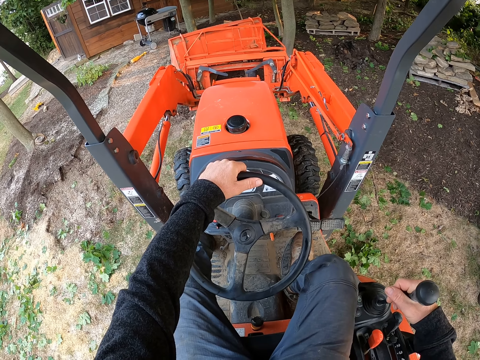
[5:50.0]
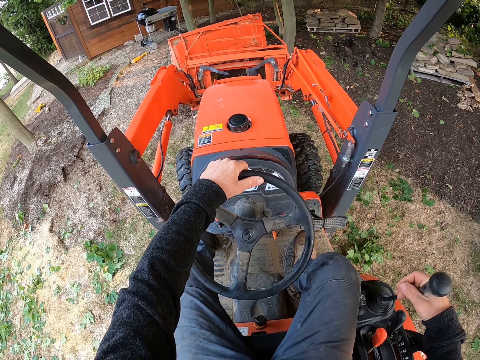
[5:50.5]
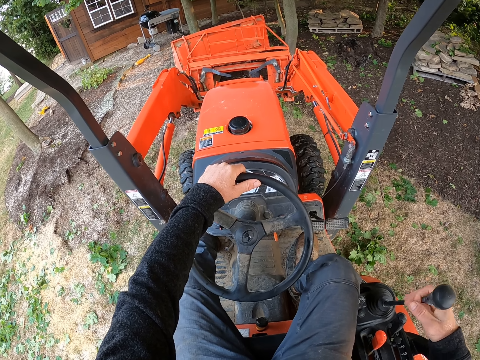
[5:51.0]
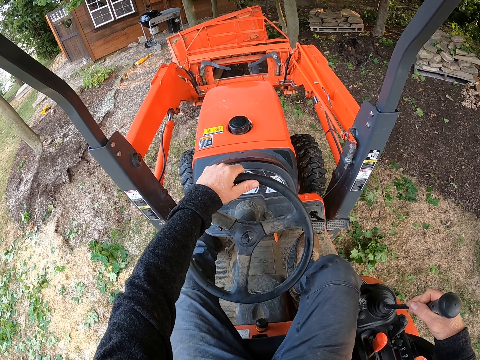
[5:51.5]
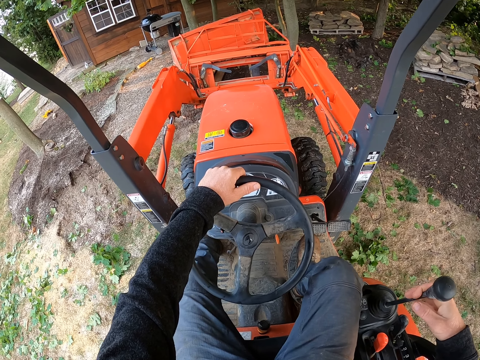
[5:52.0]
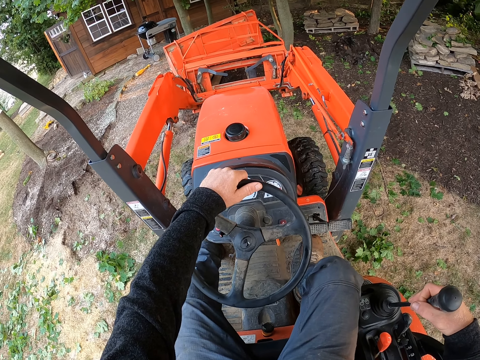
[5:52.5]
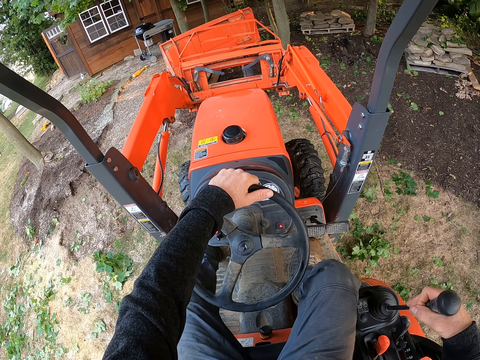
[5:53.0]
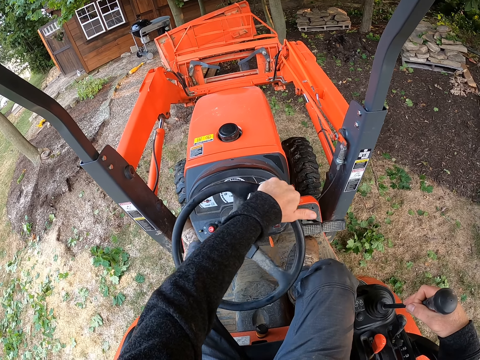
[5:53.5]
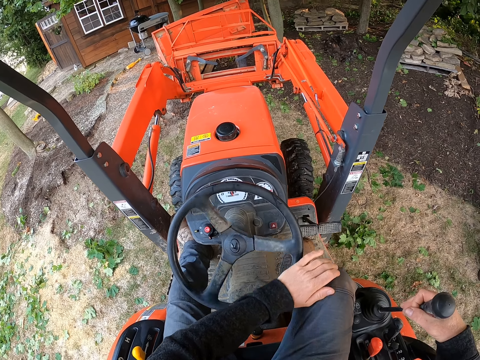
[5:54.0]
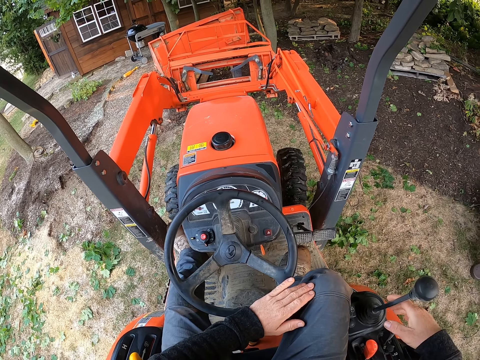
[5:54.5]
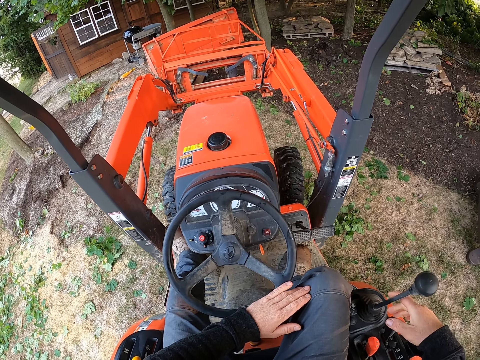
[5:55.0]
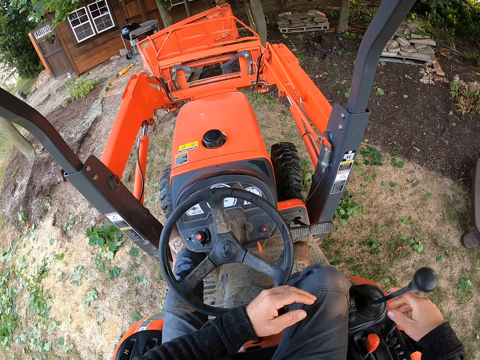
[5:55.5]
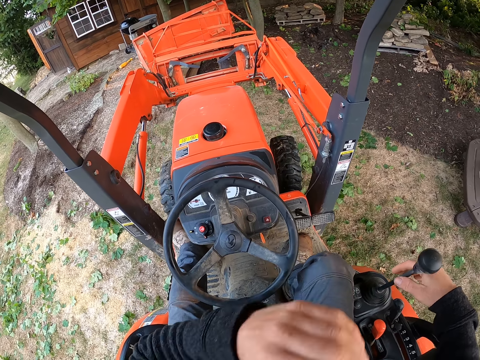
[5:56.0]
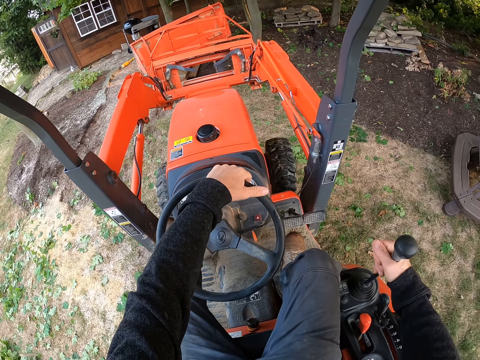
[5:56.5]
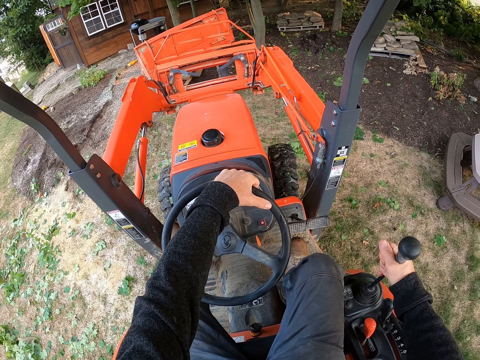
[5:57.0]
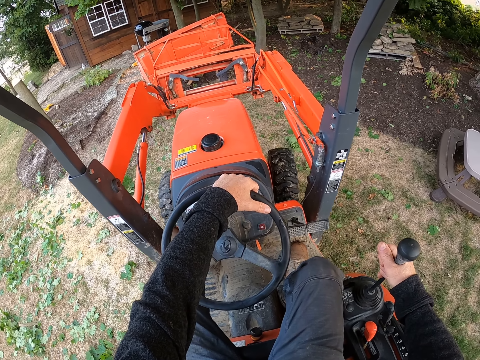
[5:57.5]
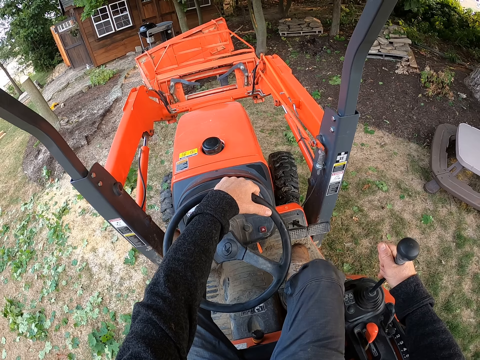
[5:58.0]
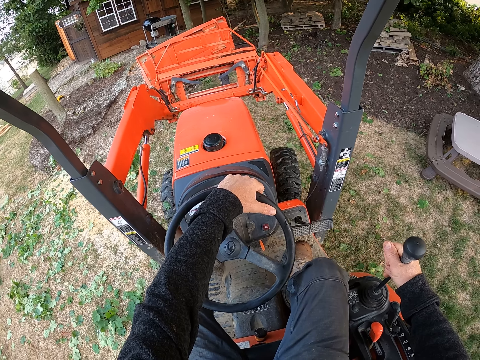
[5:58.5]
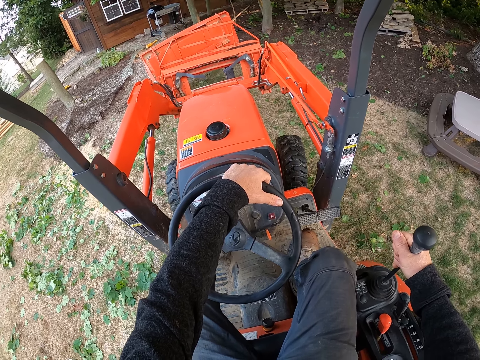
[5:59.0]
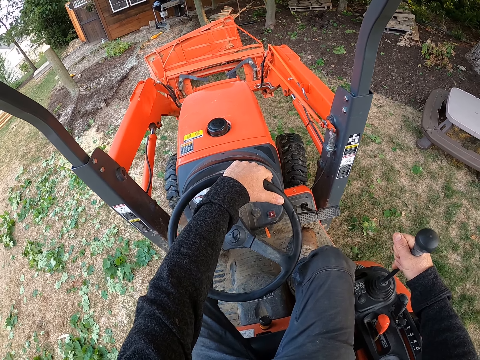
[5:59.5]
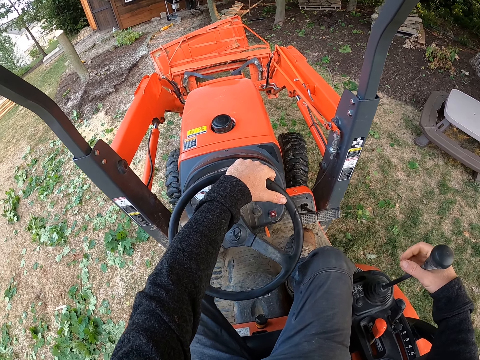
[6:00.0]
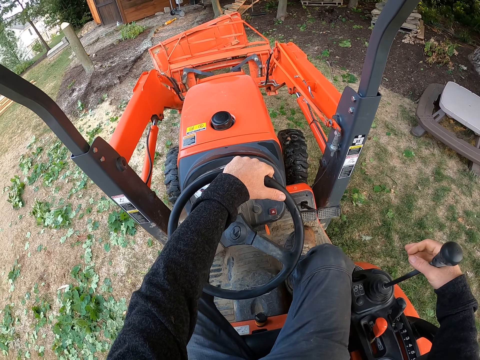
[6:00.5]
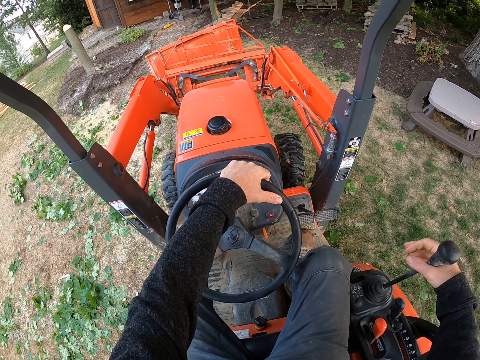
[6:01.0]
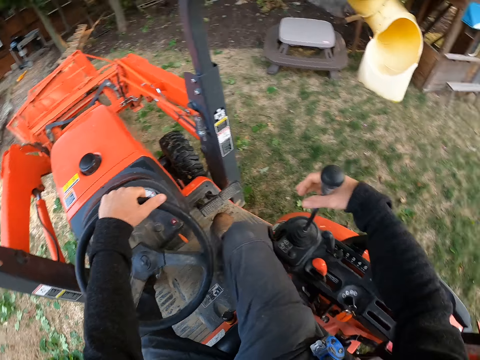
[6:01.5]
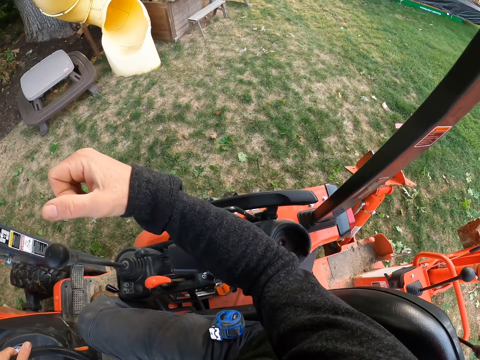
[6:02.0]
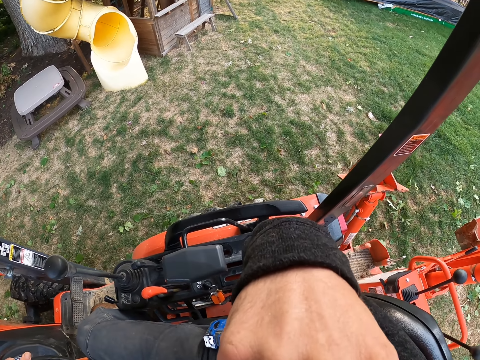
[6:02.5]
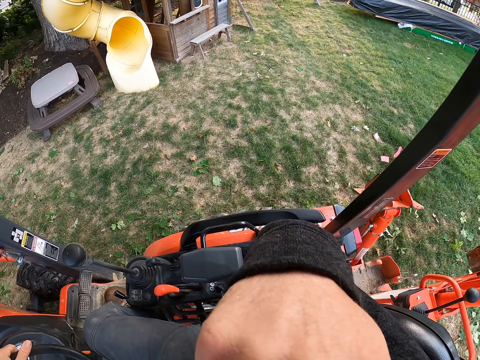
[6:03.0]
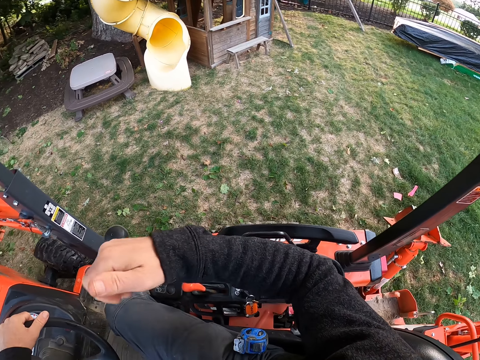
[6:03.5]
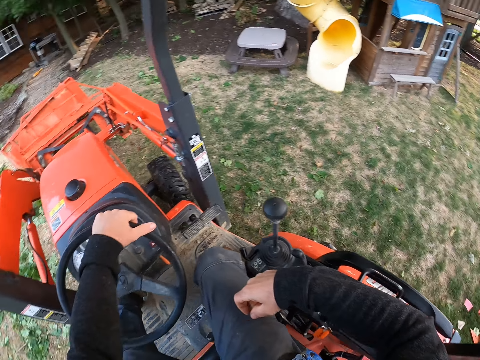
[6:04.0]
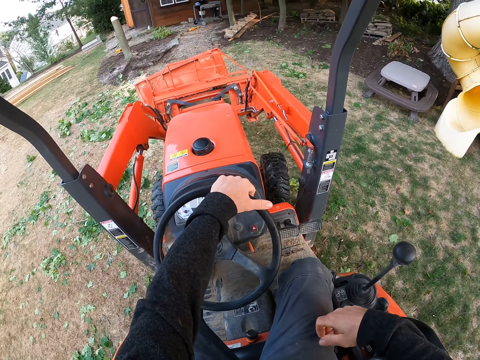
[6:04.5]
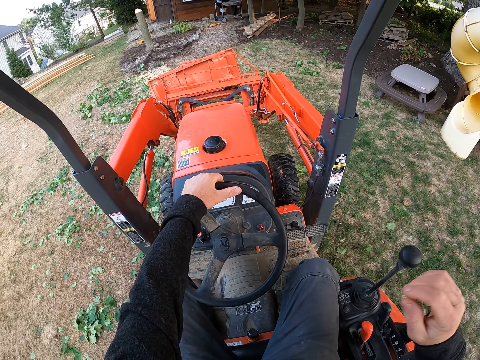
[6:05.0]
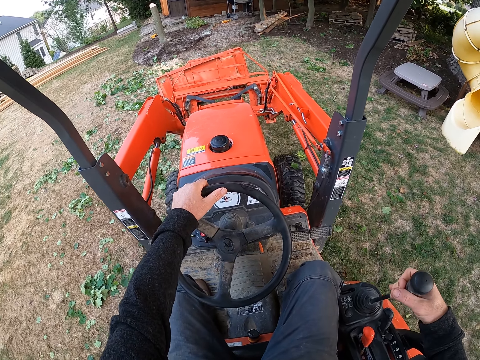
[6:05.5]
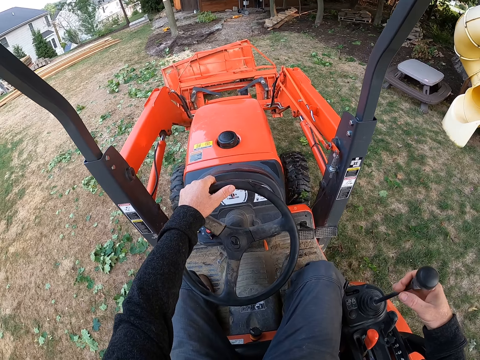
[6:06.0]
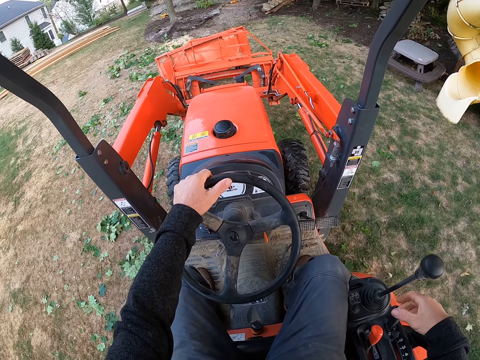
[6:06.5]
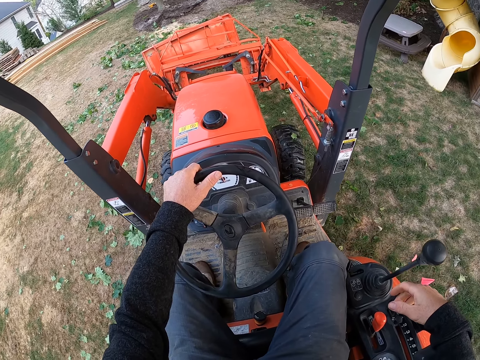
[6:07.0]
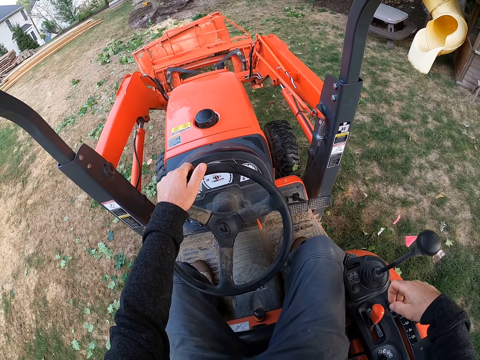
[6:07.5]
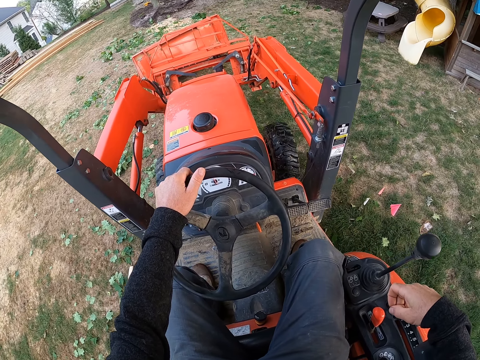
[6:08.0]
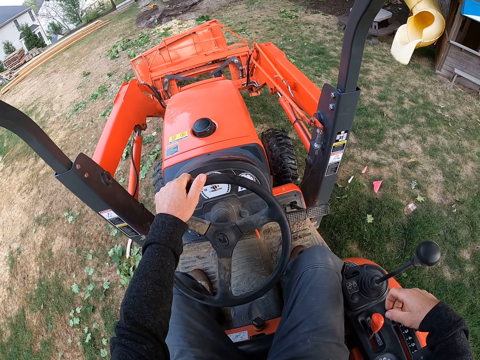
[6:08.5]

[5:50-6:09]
The camera wearer reverses the tractor with the metal box in the front loader. He lifts up his right hand from the gear. He lowers his right hand to his leg. He moves the gear with his right hand.

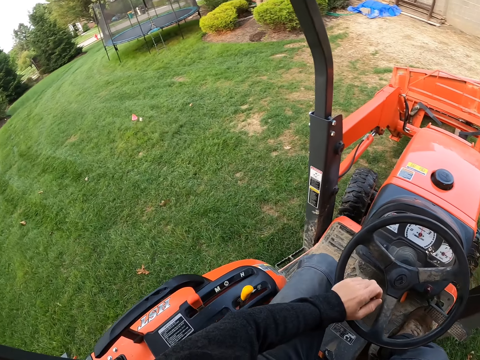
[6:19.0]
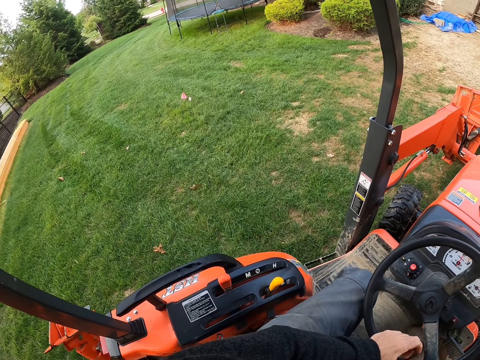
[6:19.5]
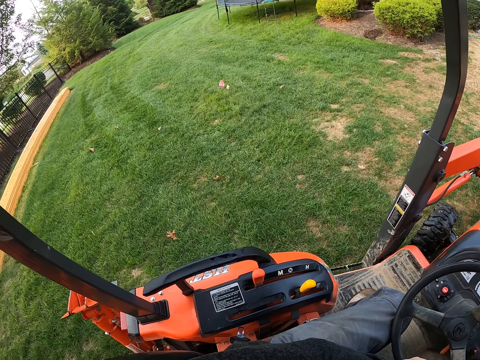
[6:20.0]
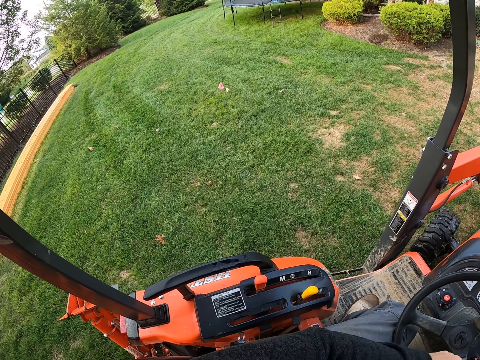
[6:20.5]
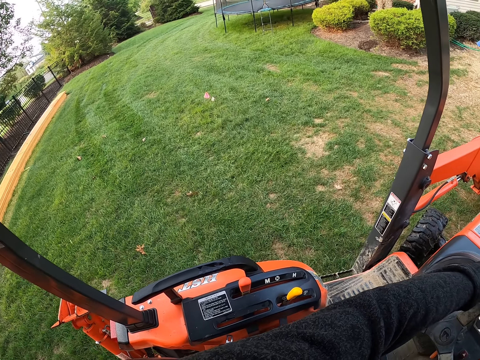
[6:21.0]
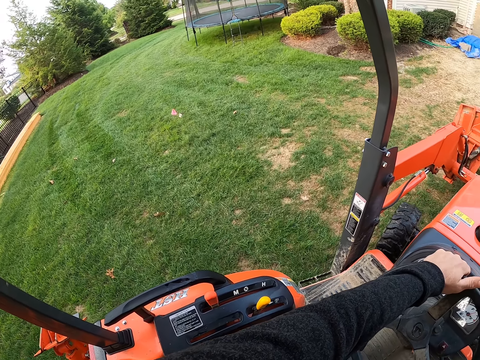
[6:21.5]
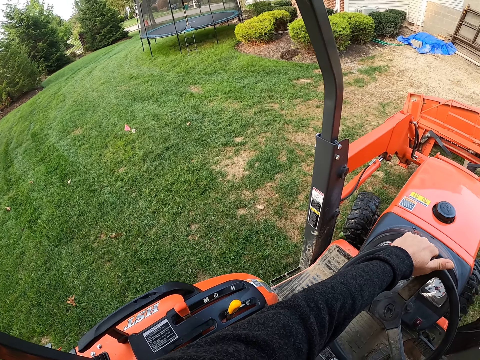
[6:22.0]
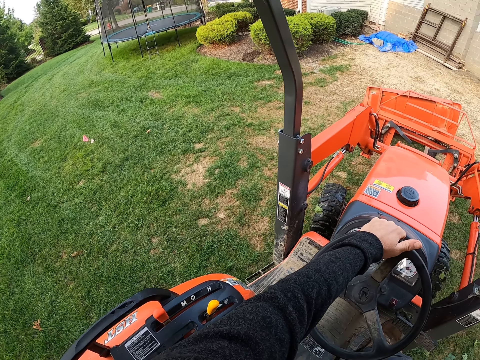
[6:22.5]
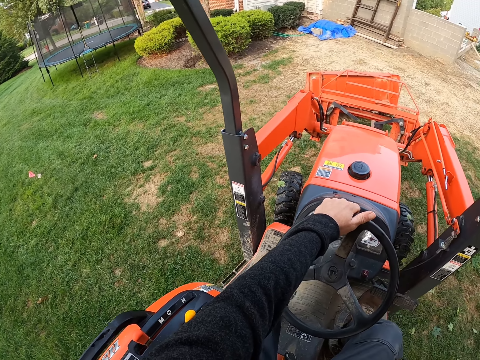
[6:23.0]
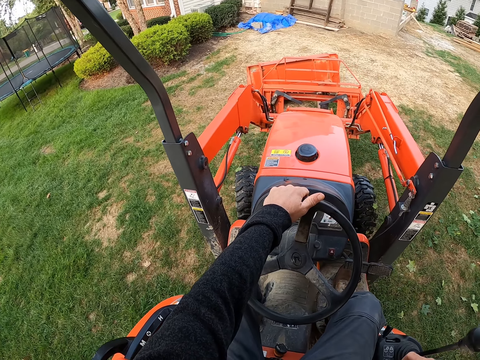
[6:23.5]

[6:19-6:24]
The camera wearer drives the tractor with the metal box in the front loader.

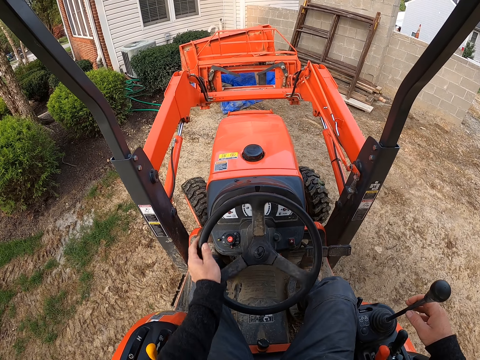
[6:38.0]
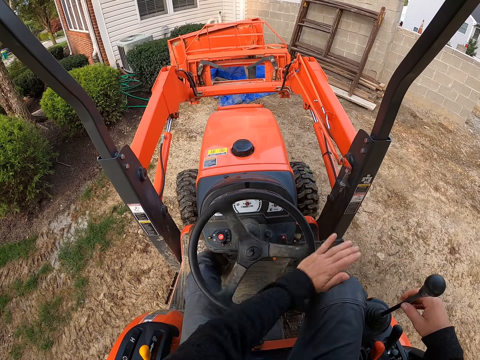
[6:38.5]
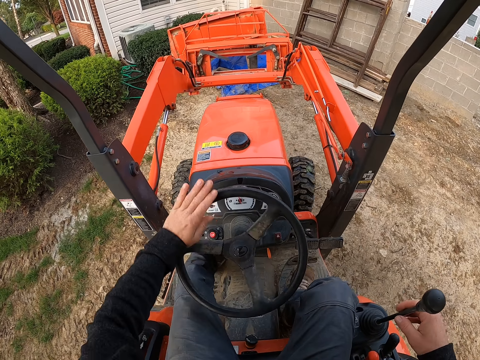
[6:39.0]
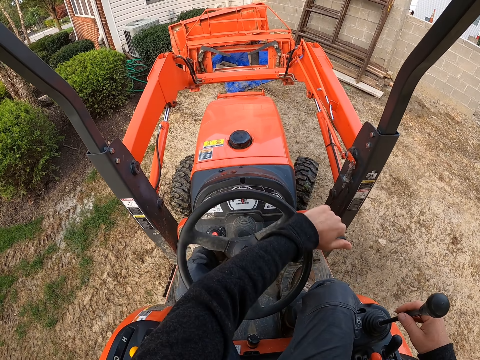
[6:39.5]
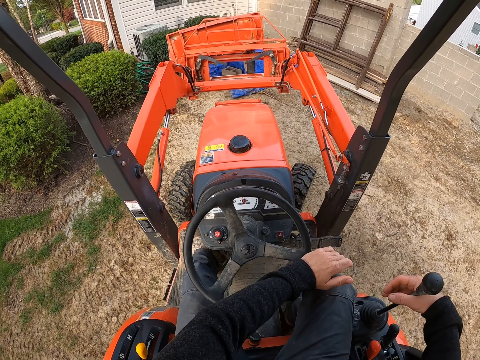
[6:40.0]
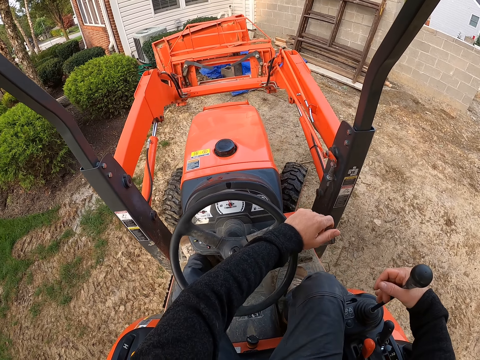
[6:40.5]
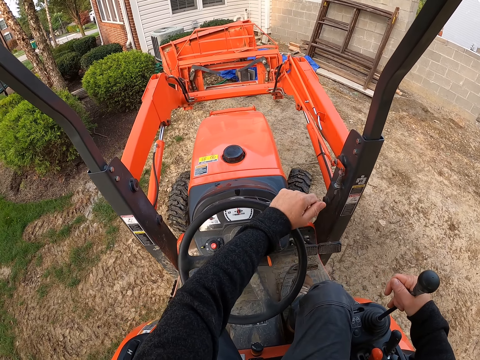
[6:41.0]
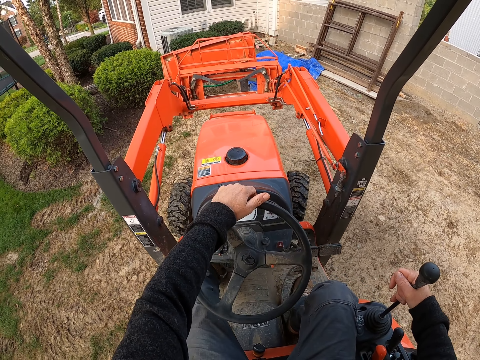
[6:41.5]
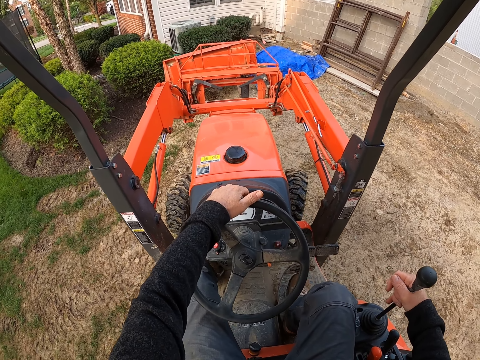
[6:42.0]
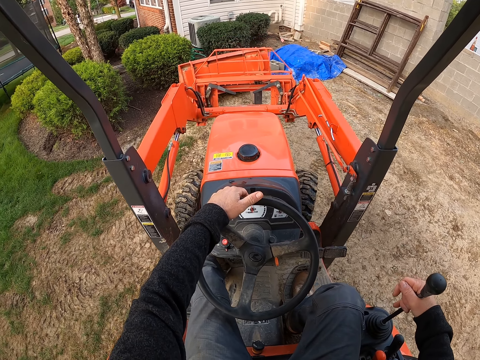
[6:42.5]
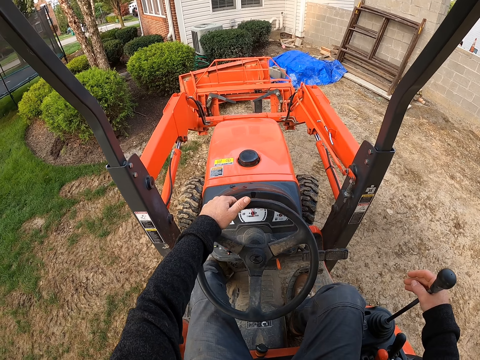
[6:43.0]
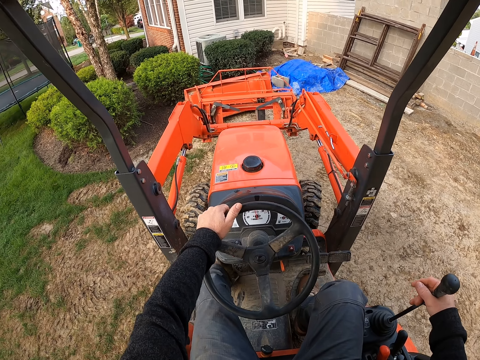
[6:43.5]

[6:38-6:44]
The camera wearer reverses the tractor with the metal box in the front loader.
